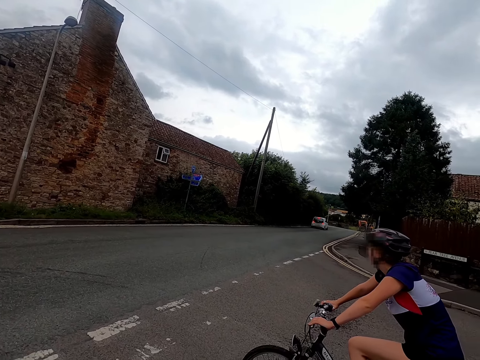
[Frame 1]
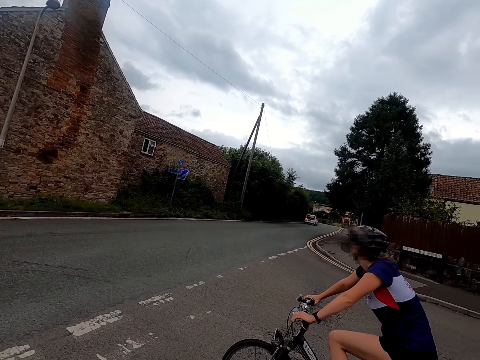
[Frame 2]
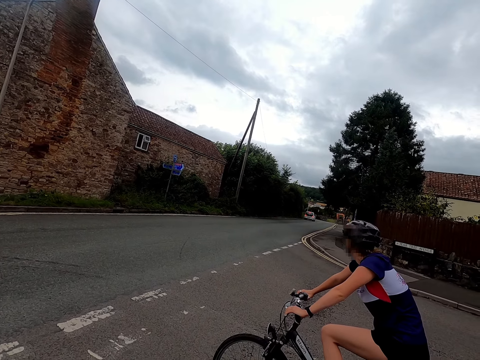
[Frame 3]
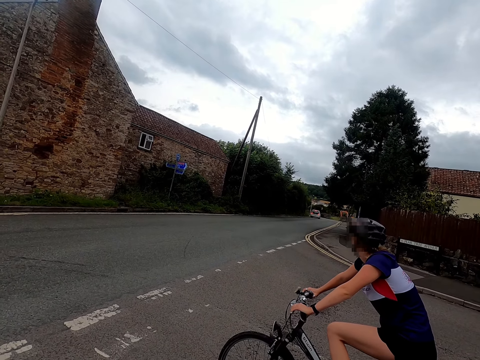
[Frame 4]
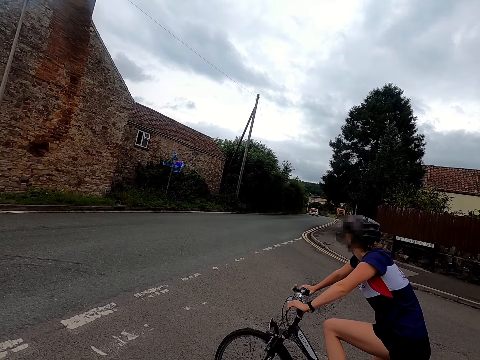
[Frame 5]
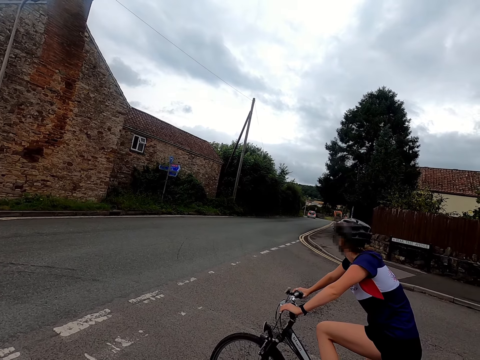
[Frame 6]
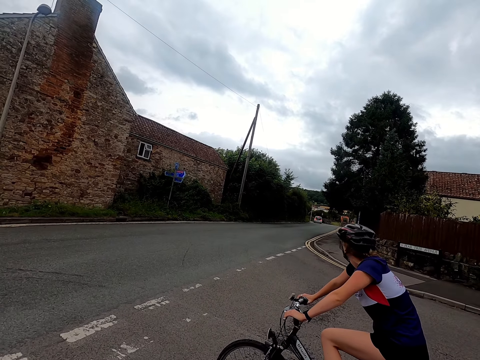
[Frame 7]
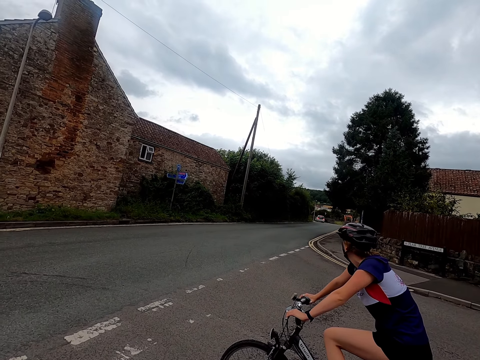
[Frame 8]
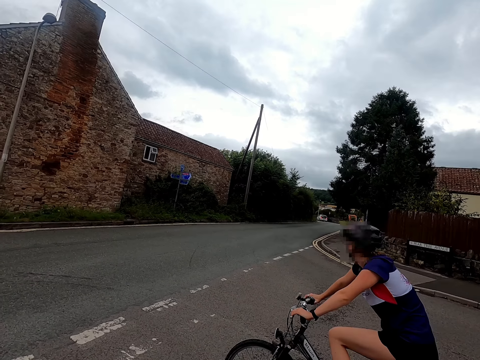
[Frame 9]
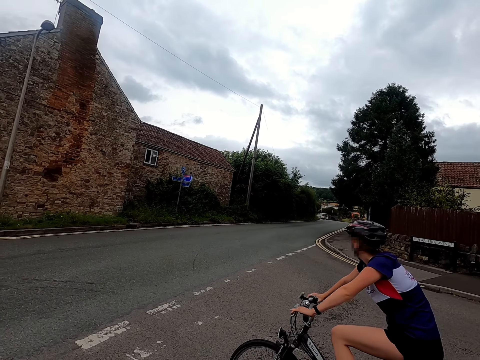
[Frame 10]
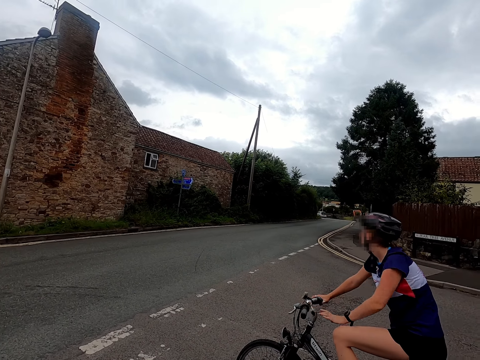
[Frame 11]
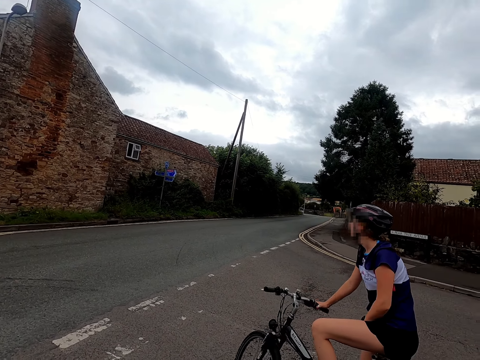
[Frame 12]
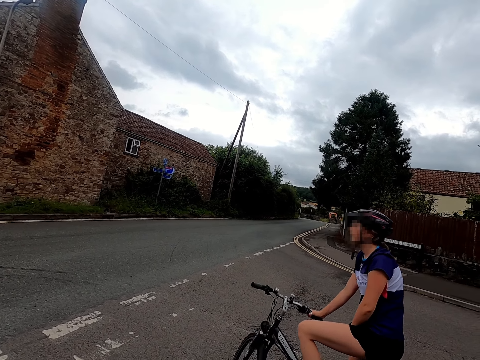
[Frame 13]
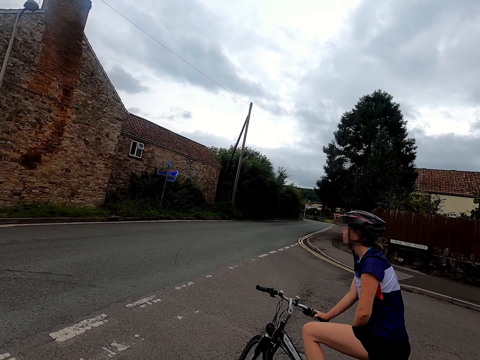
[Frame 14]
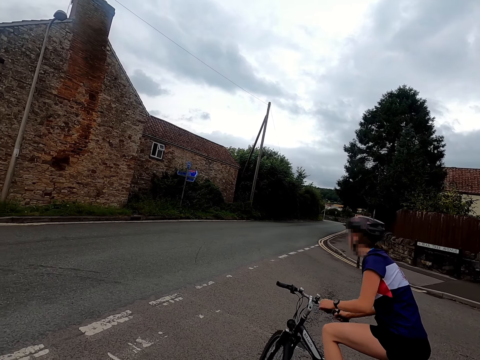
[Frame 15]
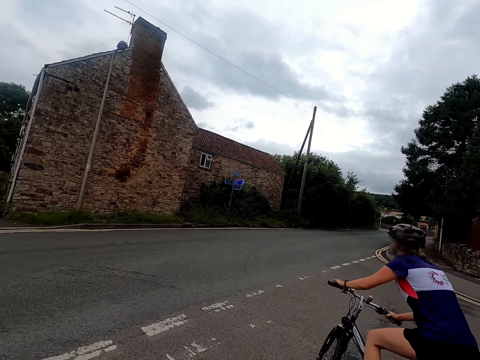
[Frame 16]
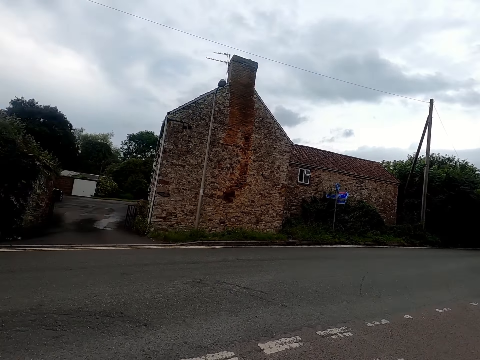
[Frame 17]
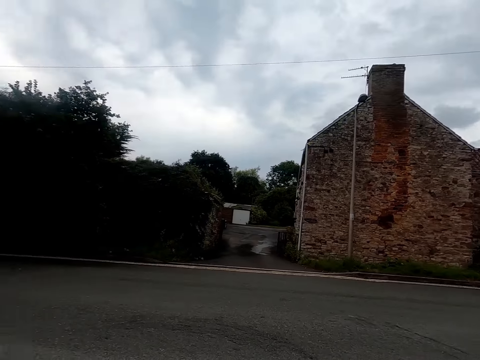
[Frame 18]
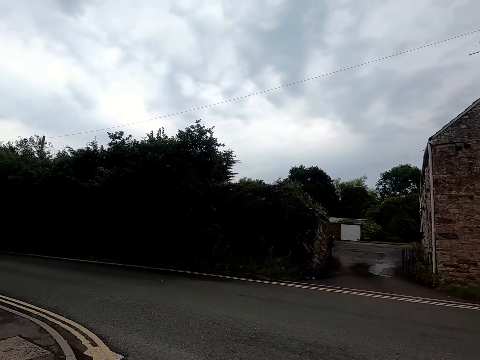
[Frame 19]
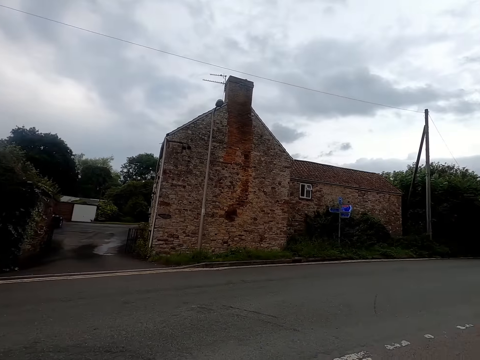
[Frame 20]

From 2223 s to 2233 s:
The man removes his left hand from the bicycle handlebar. The man rides the bicycle on the road with both hands on the handlebar.

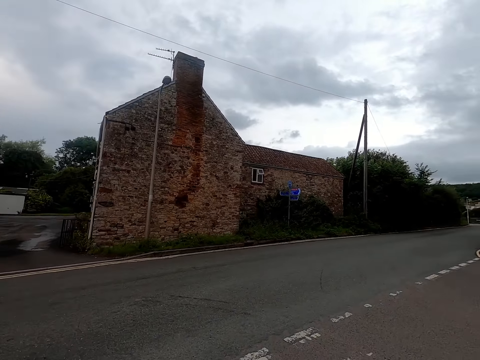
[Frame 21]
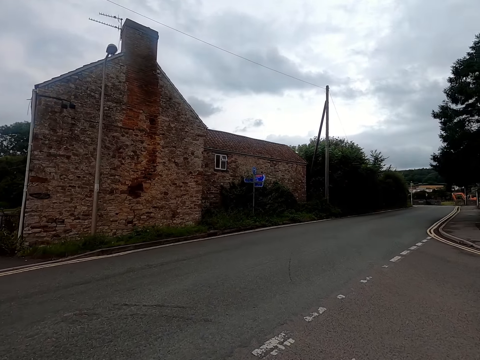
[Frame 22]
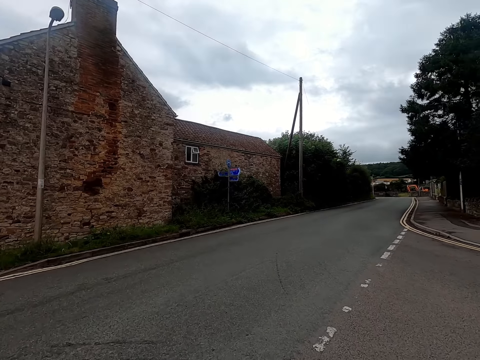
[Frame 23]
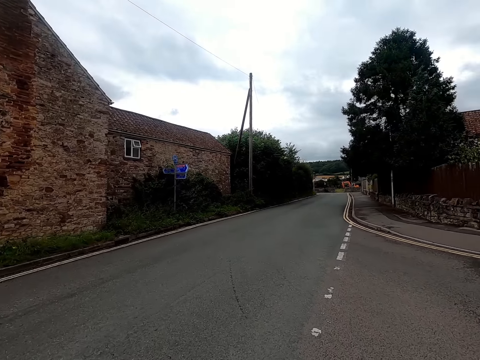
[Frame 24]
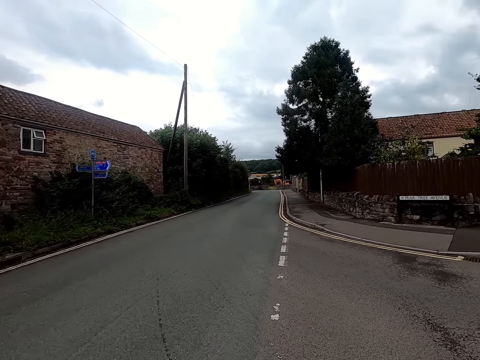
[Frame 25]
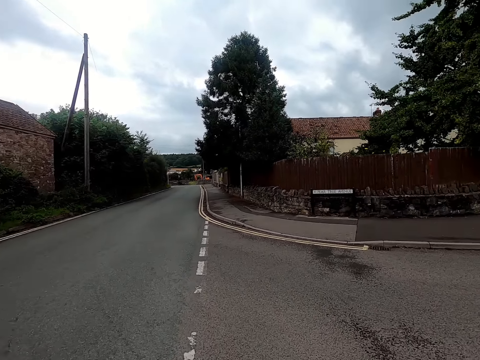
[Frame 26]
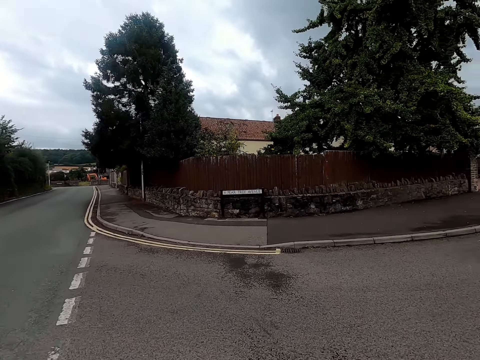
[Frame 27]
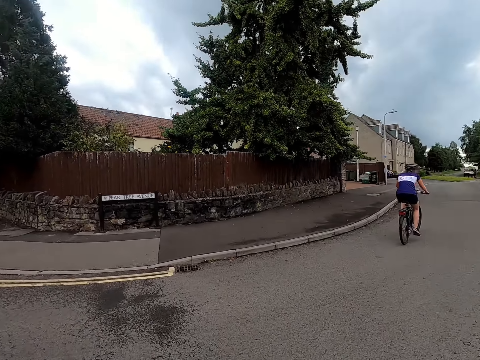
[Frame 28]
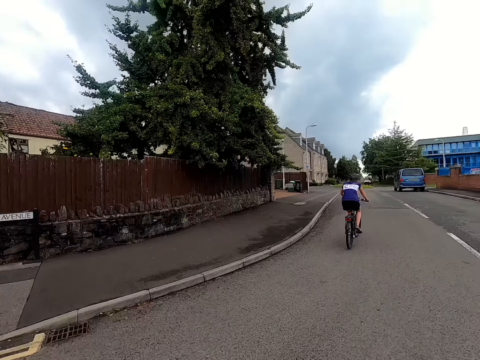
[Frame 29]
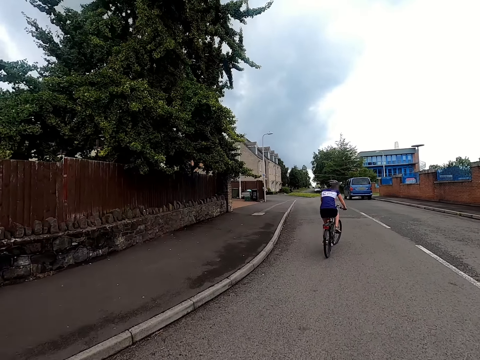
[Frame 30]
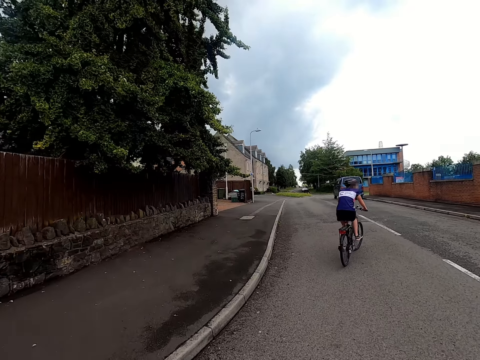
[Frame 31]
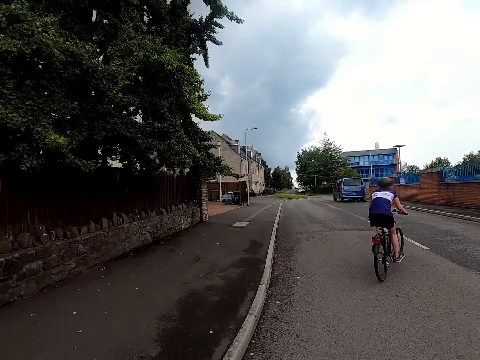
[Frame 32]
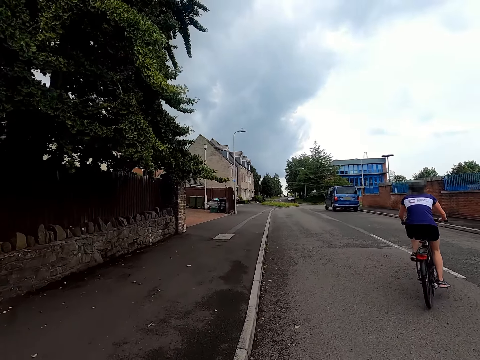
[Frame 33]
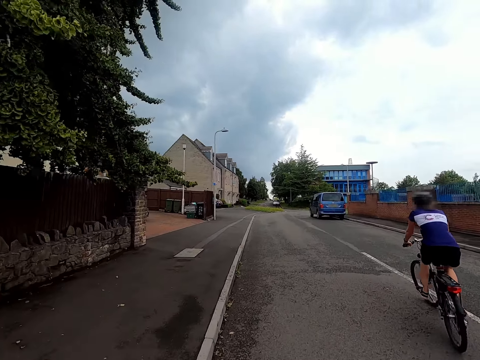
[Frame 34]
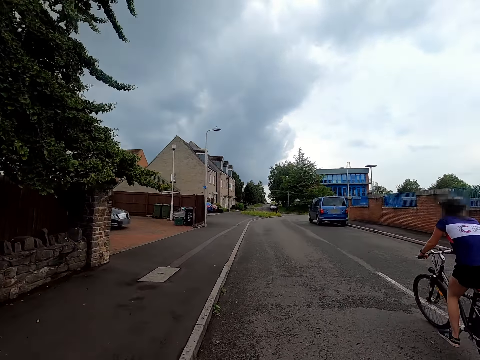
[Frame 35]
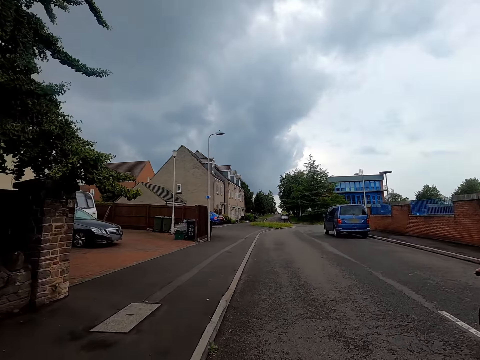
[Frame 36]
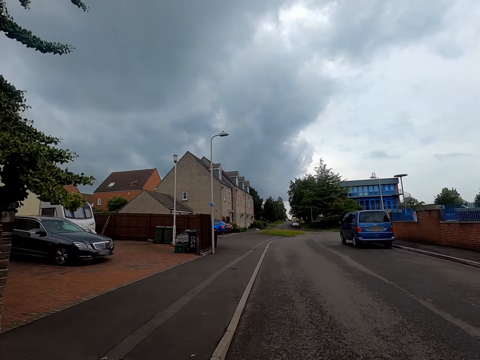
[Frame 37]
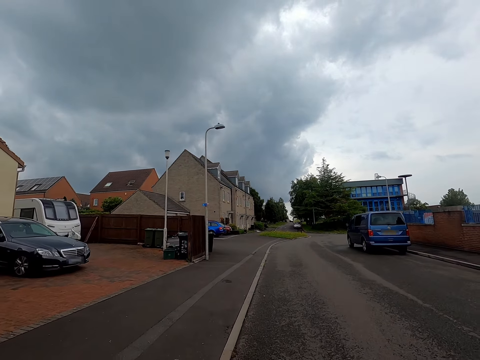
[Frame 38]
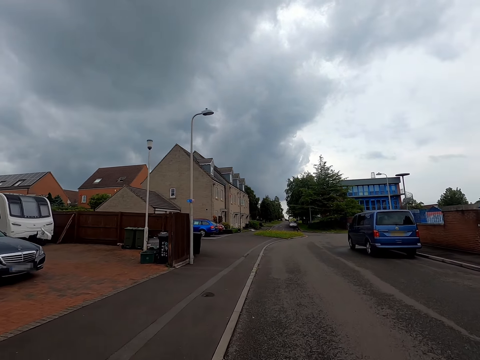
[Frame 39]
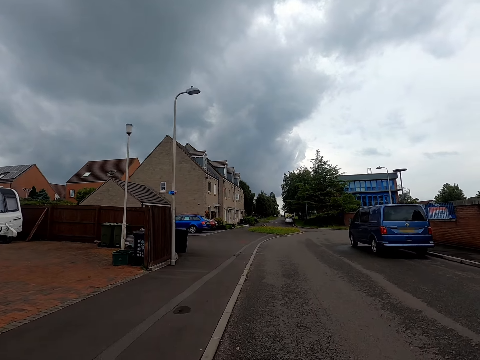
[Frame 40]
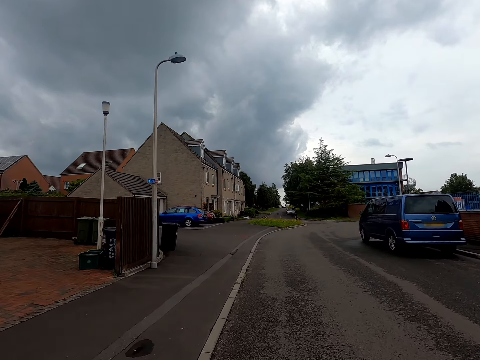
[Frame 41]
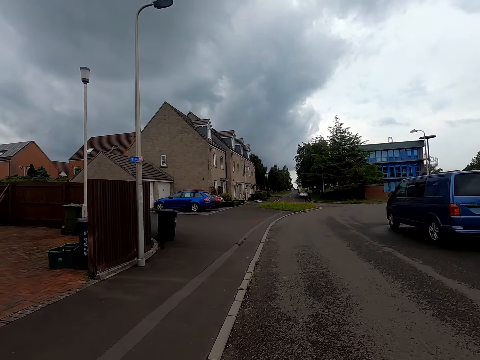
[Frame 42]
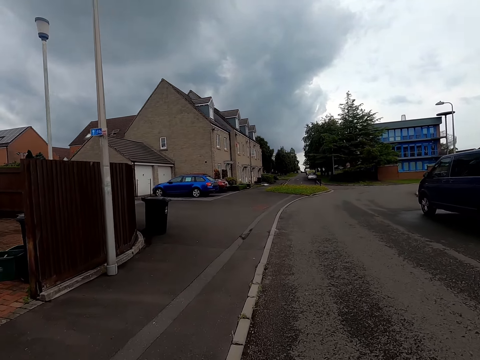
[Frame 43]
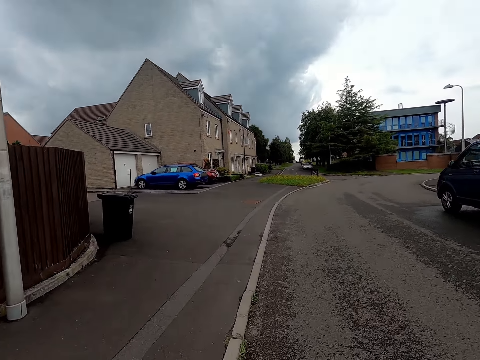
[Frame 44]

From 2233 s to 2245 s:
The camera wearer rides the bicycle back on the road with both hands on the handlebar. They talk to a woman while riding.

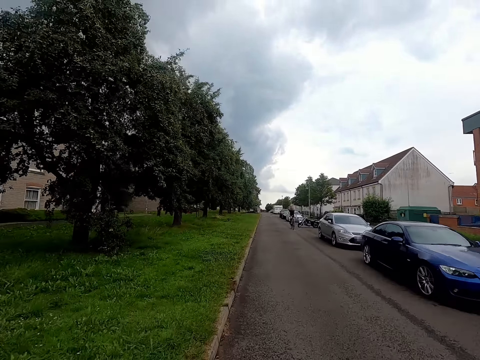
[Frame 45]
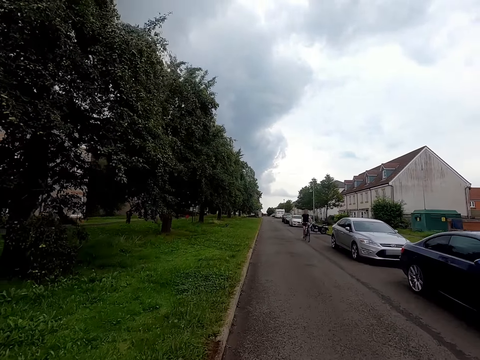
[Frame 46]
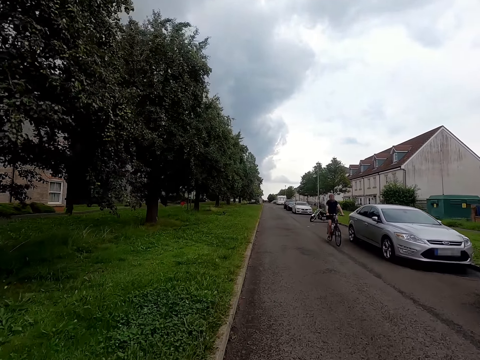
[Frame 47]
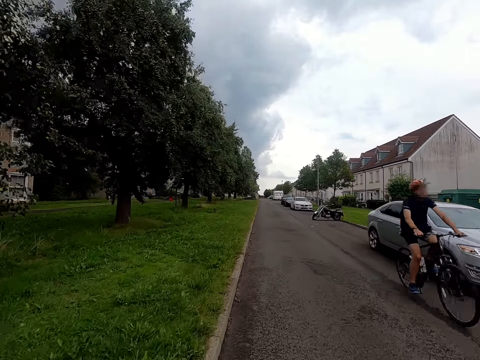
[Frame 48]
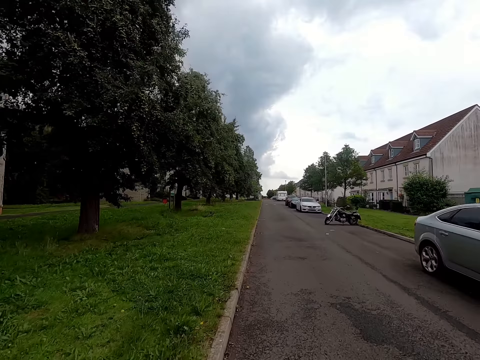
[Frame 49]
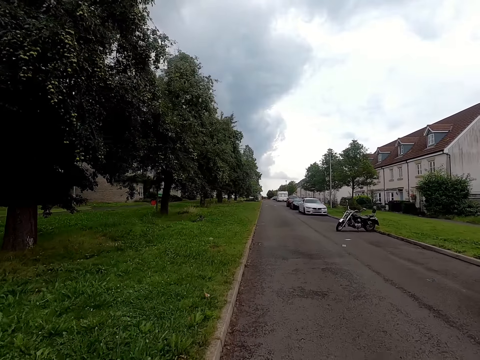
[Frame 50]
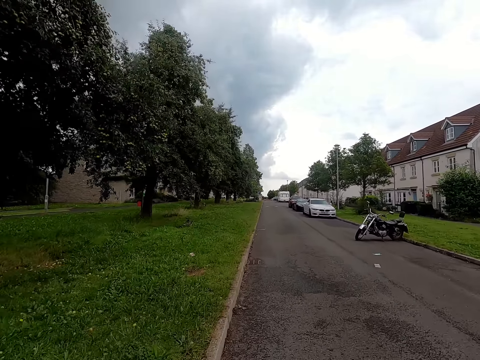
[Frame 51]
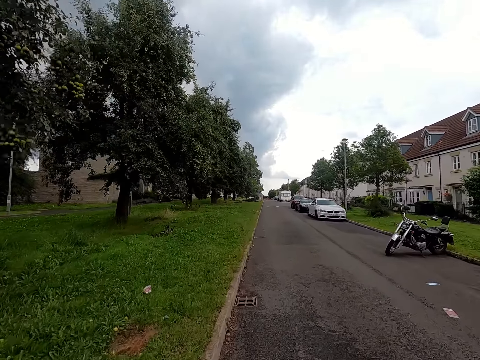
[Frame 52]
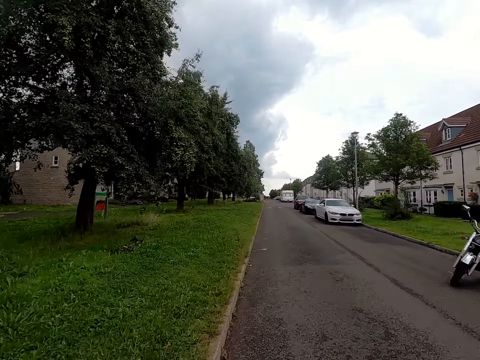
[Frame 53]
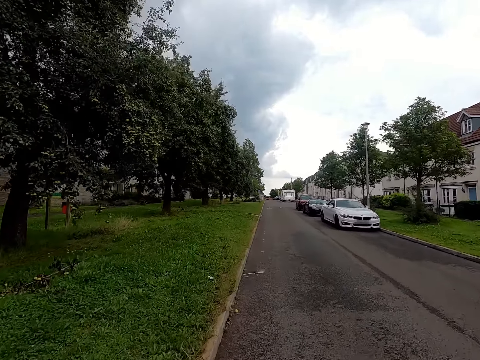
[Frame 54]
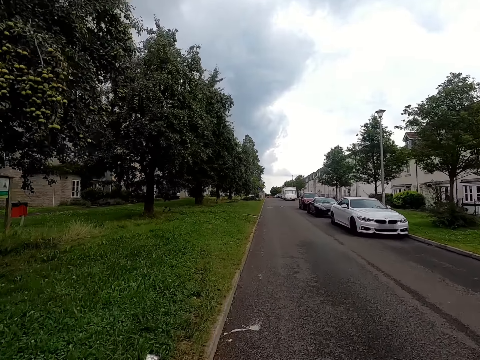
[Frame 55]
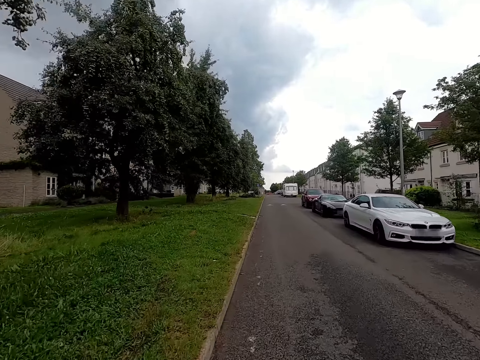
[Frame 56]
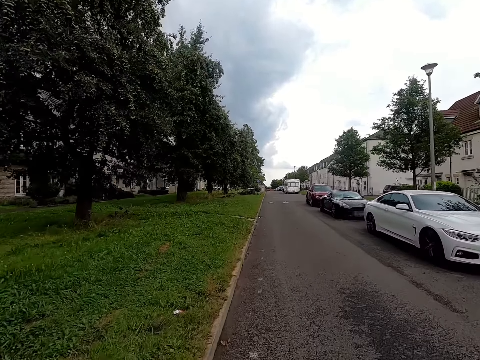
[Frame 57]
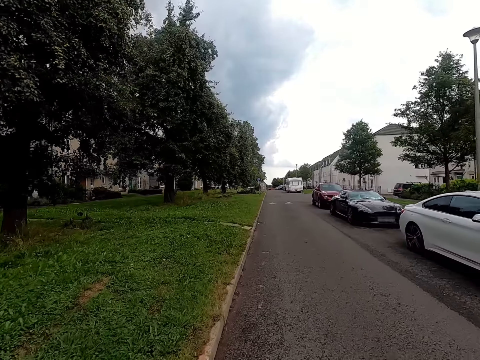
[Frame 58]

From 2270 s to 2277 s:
A cyclist rides past the camera wearer.
